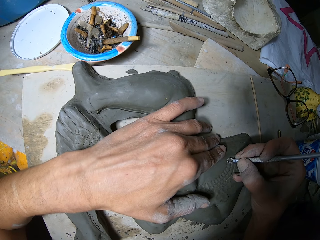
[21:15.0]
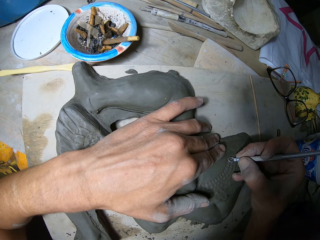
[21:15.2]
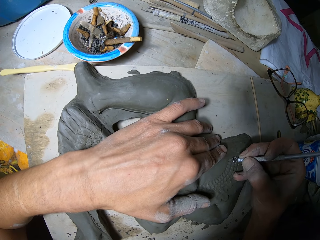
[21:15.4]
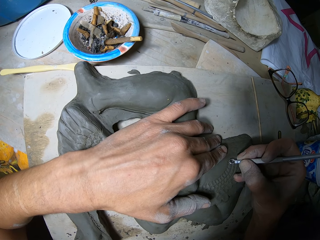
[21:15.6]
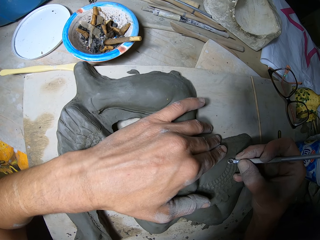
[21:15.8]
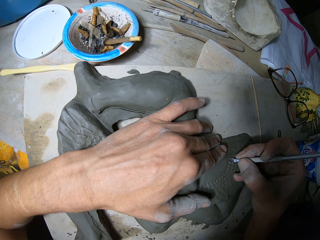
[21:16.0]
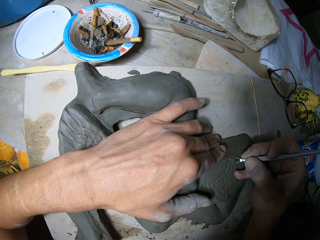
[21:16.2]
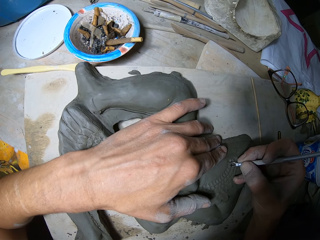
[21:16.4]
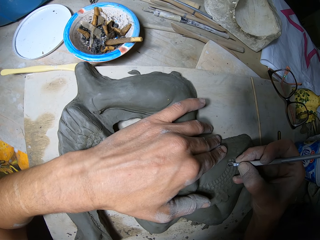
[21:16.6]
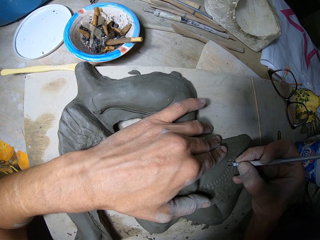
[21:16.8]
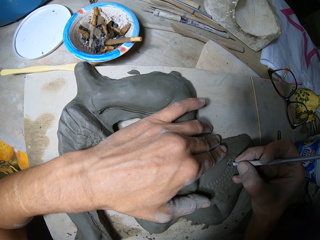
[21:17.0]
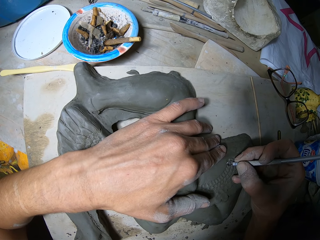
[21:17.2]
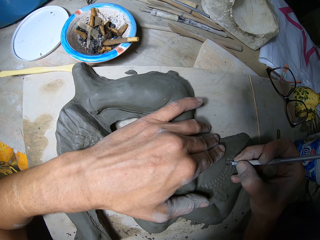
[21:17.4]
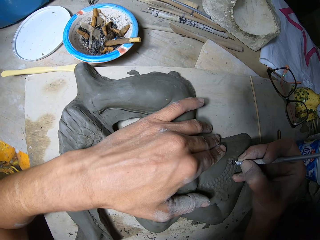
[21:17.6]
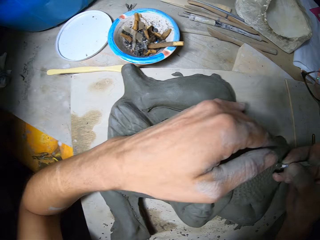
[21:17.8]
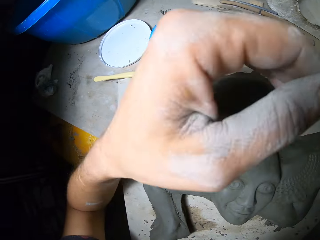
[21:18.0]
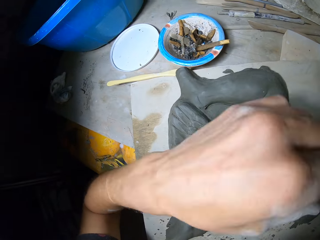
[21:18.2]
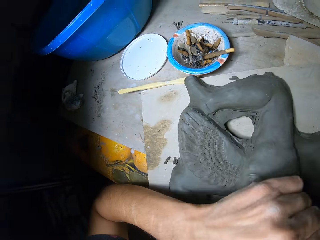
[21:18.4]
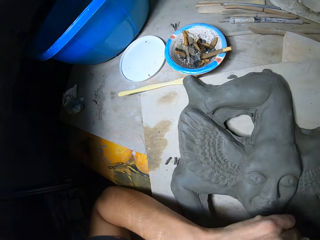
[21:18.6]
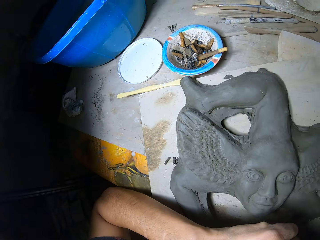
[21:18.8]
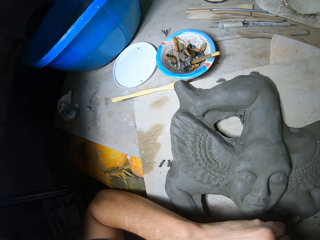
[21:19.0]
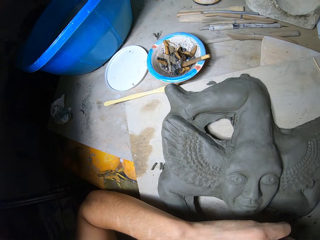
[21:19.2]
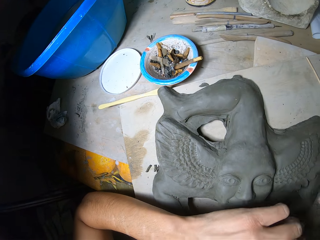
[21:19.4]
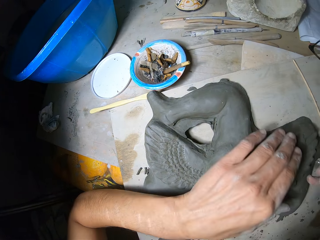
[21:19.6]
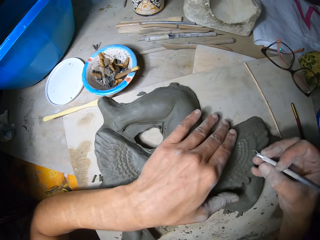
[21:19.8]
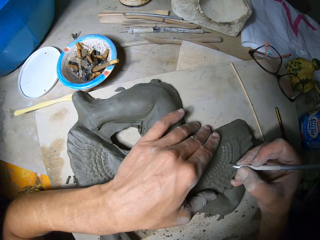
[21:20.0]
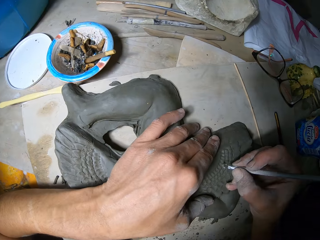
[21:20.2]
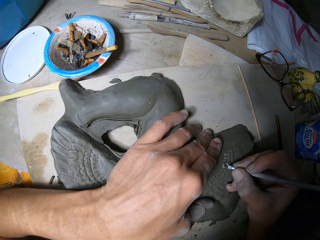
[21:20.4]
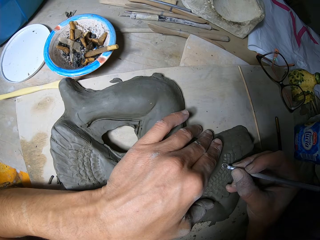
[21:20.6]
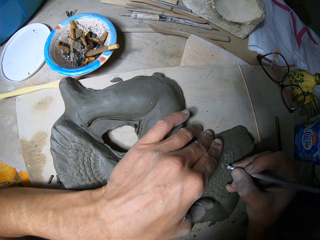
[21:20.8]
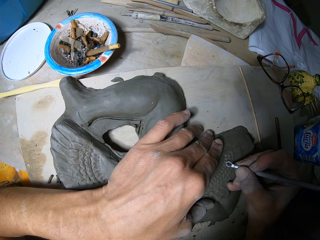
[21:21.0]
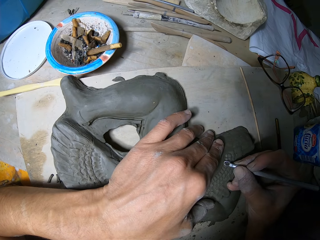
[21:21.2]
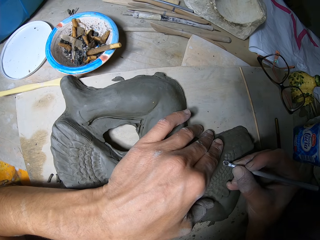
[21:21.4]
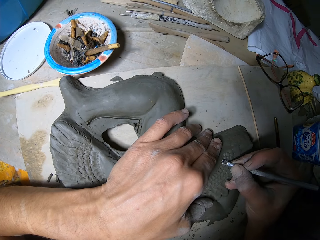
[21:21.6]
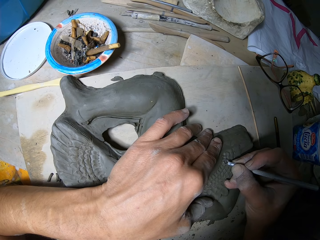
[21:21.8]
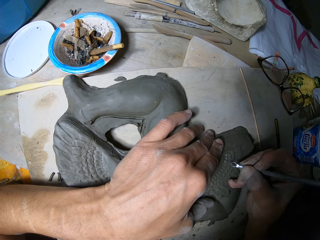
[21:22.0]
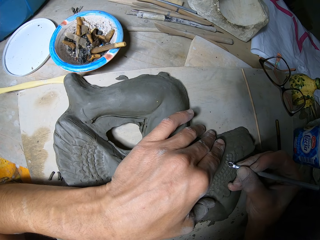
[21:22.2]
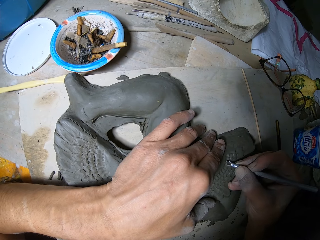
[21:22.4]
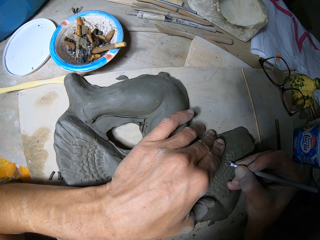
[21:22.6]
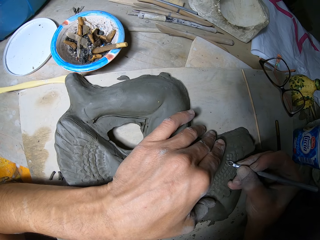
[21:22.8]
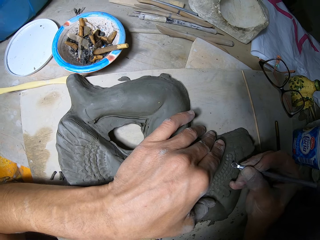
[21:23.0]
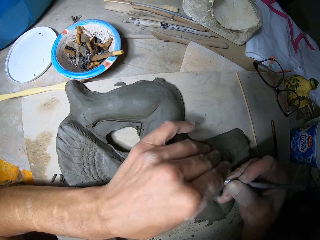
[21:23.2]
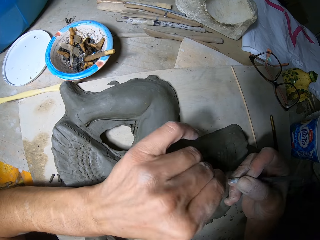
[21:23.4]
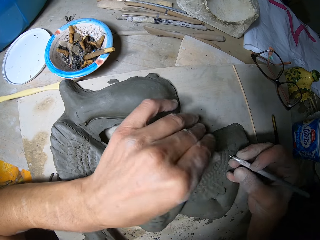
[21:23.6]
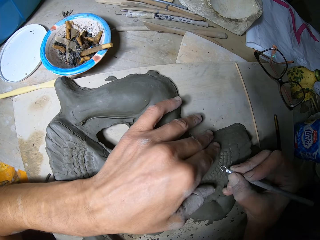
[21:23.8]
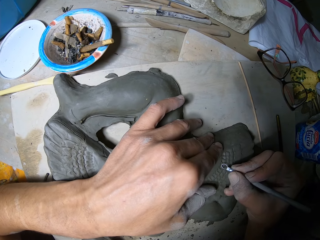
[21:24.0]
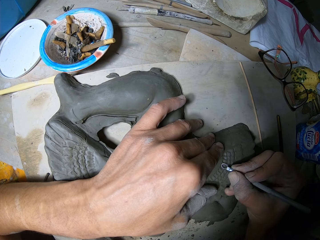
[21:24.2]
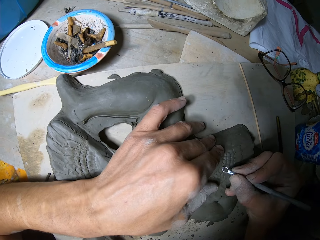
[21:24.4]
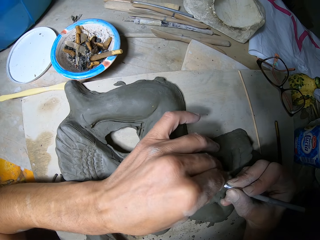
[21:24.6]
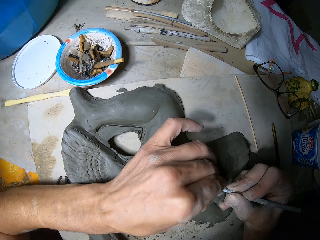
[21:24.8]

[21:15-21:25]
The camera wearer lifts the left hand and drops the left hand. He looks at the modelling clay. He holds the clay figure with his left hand. He moves both hands. He removes the controlled amount of clay with a loop tool. He sculpts the clay figure with the ribbon tool in his right hand. He wipes the tip of the ribbon tool in his right hand with his left hand. He removes the controlled amount of clay with the loop tool.

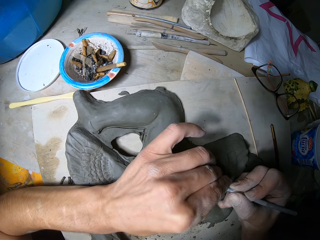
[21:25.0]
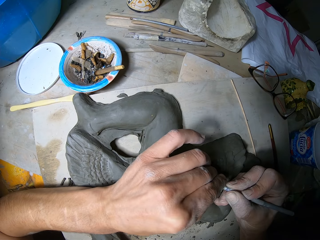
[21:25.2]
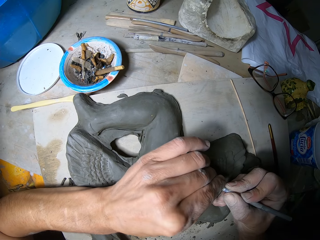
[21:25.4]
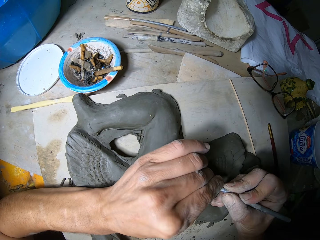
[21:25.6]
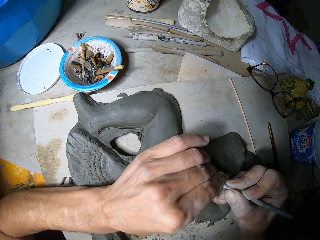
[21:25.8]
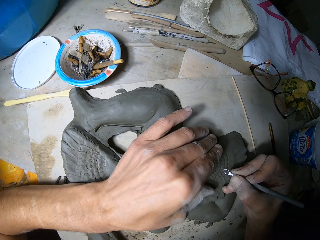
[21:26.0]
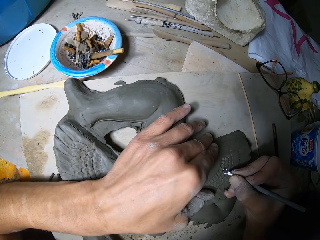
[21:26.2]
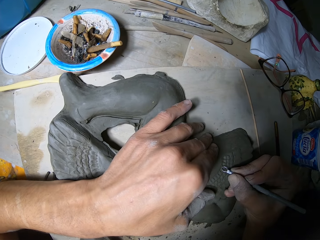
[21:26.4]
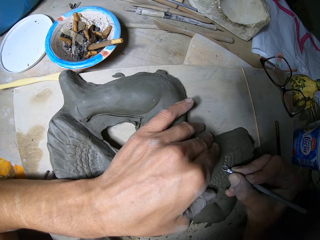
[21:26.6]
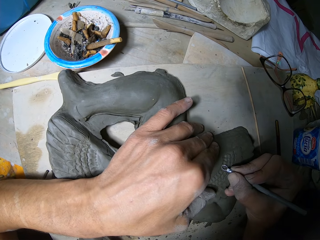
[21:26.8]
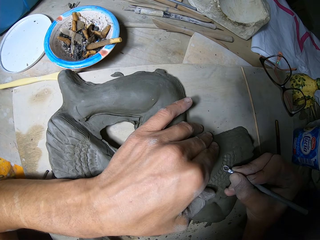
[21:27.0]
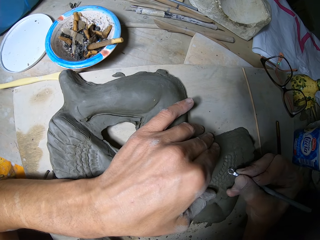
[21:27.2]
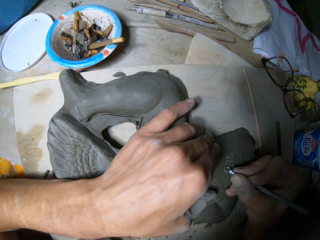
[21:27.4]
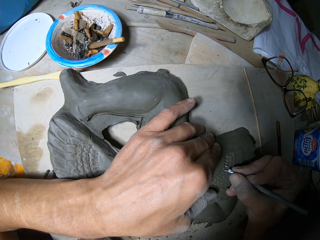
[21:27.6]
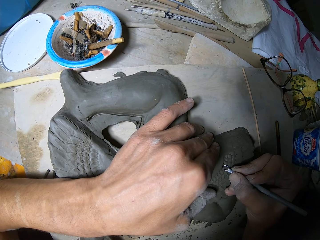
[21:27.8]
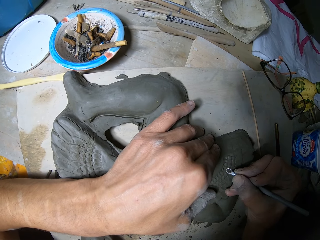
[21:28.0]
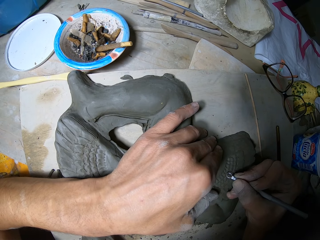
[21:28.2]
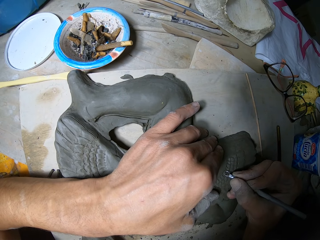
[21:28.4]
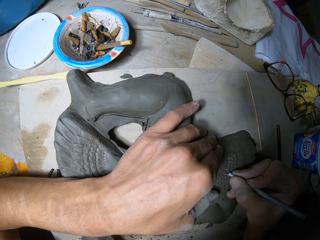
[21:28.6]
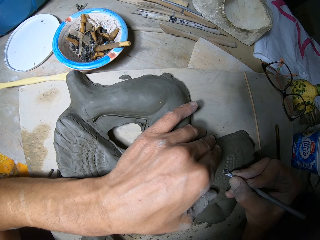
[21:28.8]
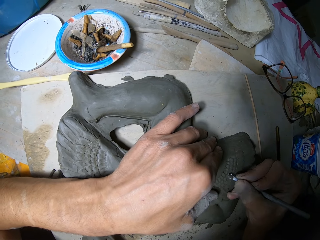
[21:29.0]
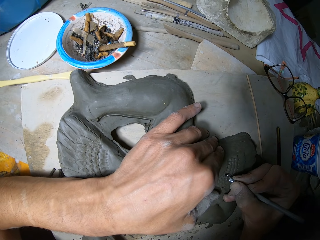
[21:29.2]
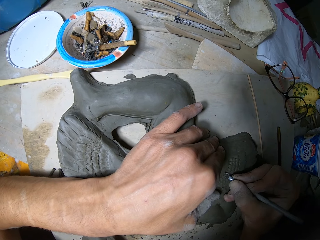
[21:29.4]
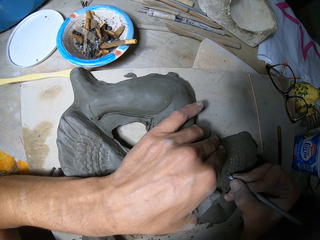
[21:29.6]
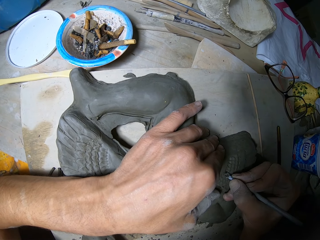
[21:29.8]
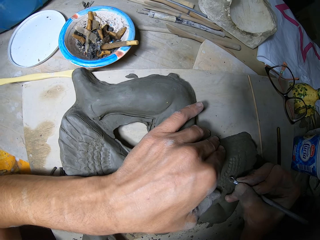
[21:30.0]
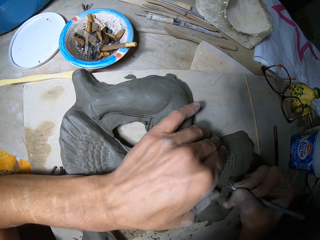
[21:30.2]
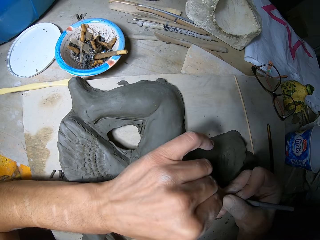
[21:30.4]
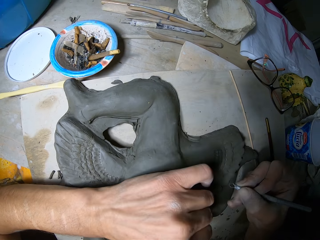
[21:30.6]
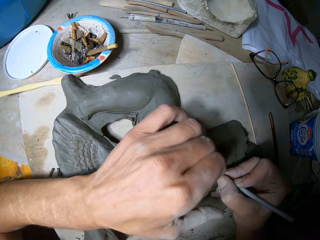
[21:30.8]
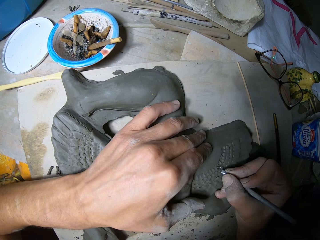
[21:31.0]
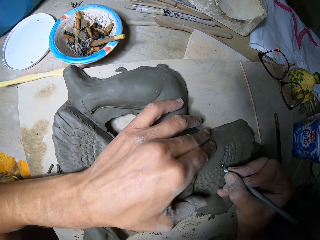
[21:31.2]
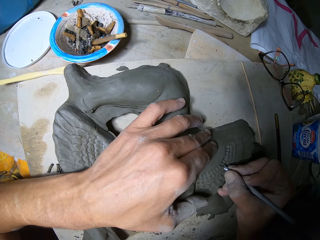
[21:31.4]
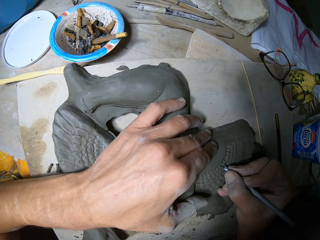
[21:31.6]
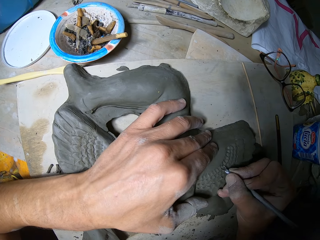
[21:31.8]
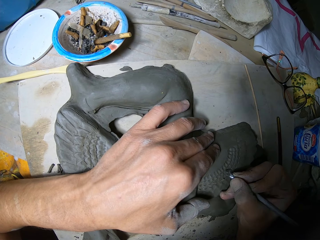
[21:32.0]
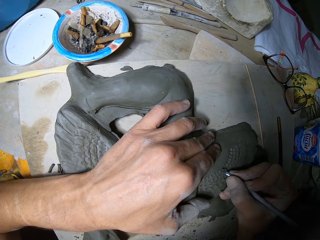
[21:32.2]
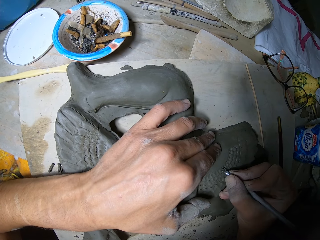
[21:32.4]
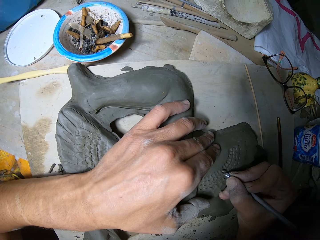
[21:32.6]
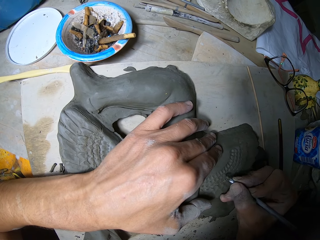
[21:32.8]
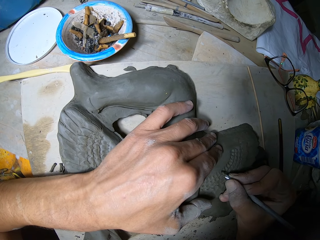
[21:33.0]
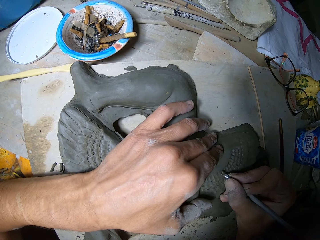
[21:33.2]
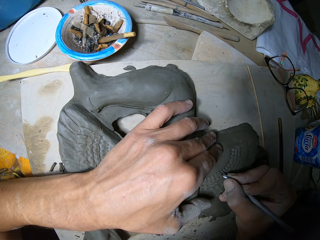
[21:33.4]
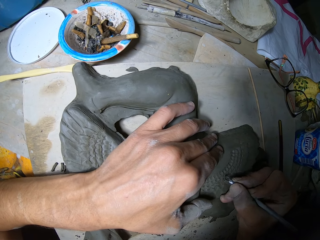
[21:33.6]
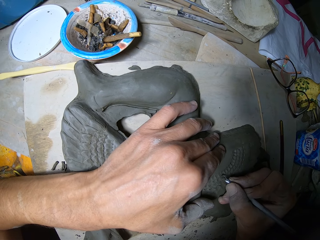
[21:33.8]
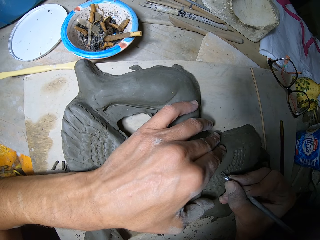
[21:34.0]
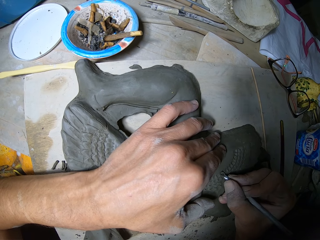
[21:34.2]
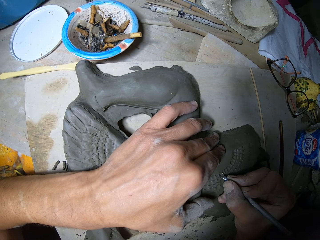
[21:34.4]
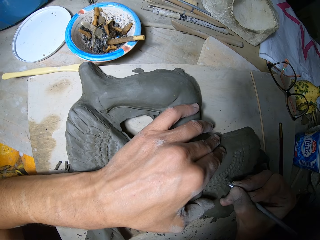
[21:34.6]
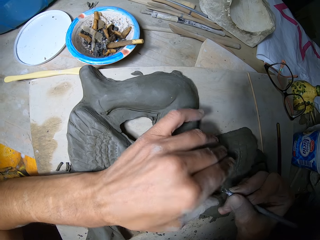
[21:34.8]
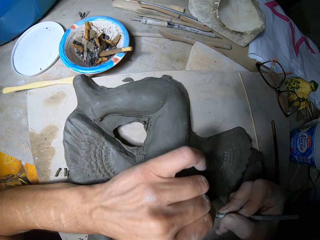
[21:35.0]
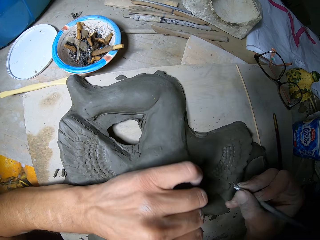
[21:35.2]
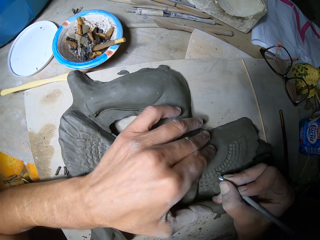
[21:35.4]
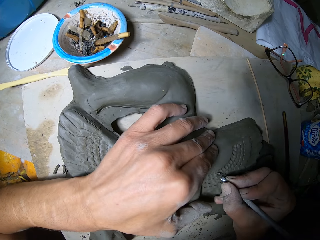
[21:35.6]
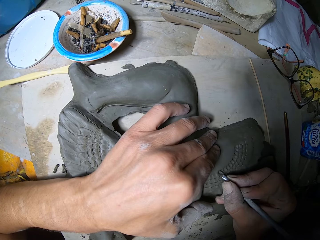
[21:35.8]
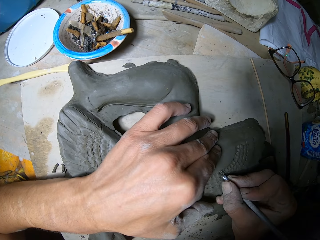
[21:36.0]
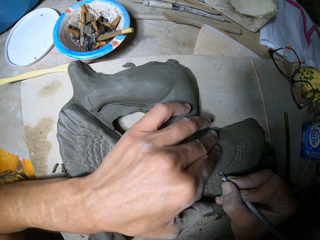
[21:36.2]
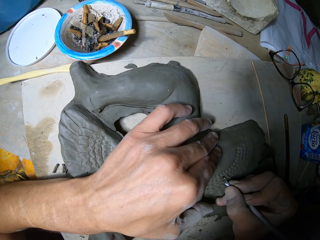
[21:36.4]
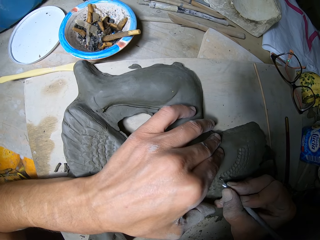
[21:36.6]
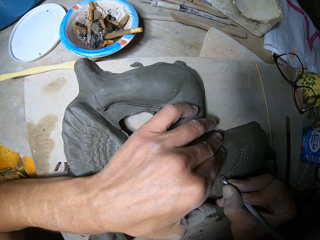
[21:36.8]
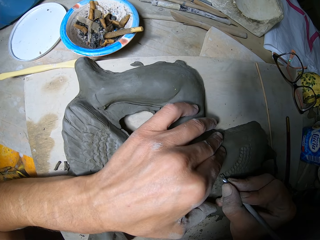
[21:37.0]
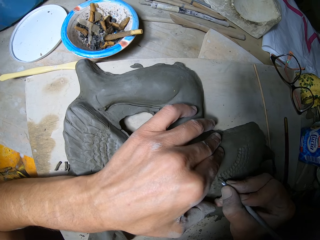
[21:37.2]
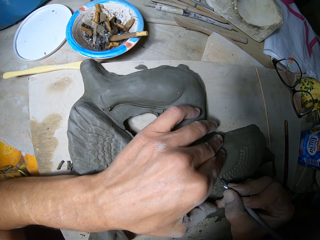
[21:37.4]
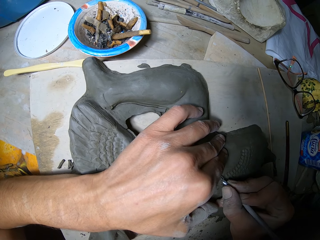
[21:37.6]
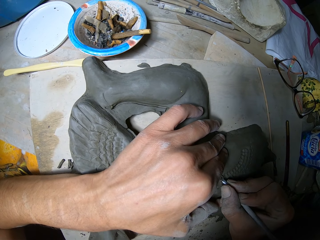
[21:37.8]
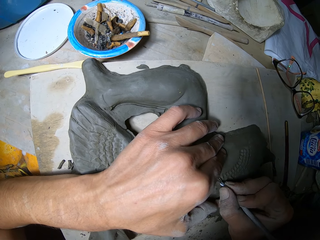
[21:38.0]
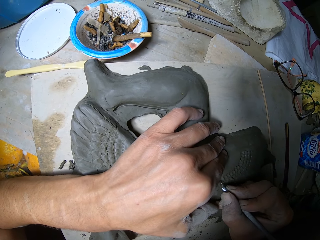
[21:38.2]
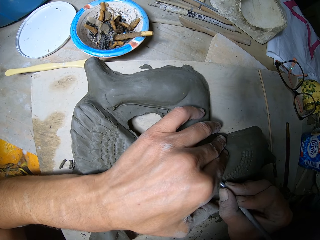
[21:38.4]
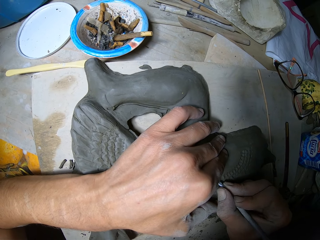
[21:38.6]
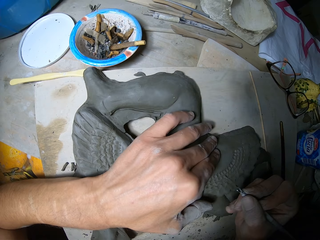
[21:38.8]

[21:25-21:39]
The camera wearer wipes the loop tool with the left hand. He moves both hands. He holds the clay figure with his left hand. He removes the controlled amount of clay with the loop tool. He sculpts the clay figure with the ribbon tool or loop tool in his right hand. He wipes the tip of the ribbon tool in his right hand with his left hand. He holds the clay figure with his left hand and sculpts the clay figure with the ribbon tool in his right hand. He removes the controlled amount of clay with the loop tool. He wipes the tip of the ribbon tool in his right hand with his left hand. He sculpts the clay figure with the ribbon tool in his right hand and holds the clay figure with his left hand. He removes the controlled amount of clay with the loop tool.
